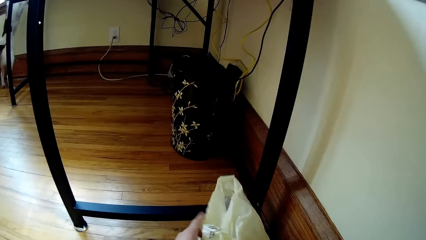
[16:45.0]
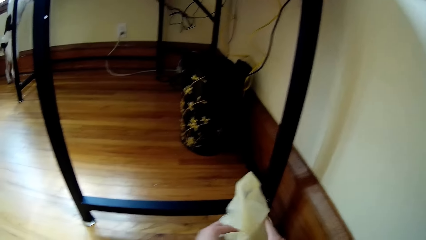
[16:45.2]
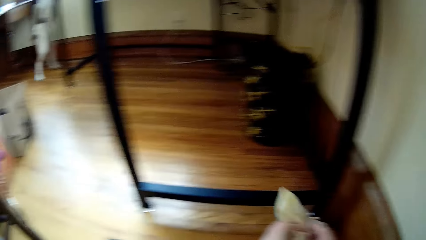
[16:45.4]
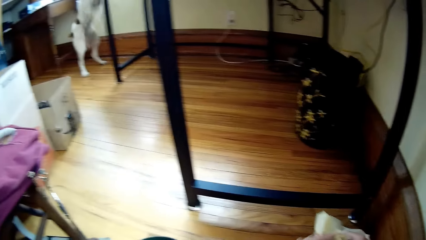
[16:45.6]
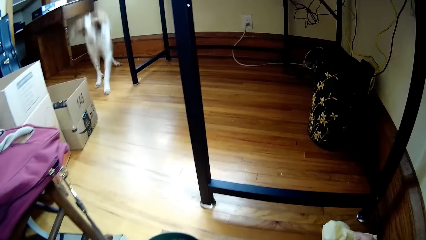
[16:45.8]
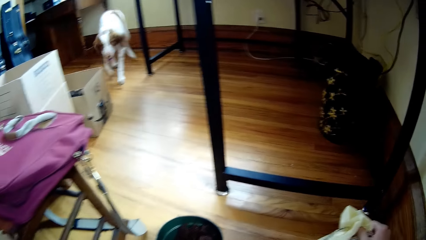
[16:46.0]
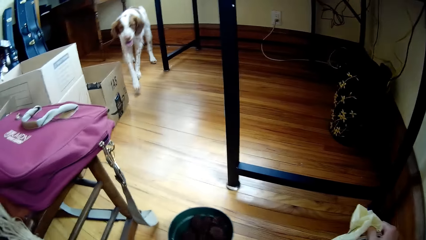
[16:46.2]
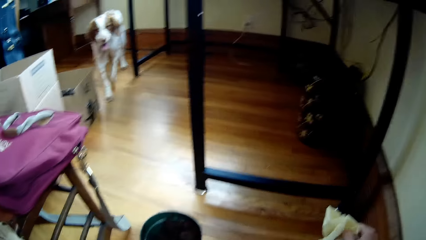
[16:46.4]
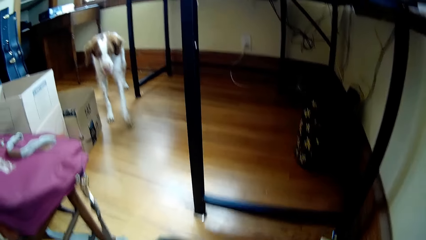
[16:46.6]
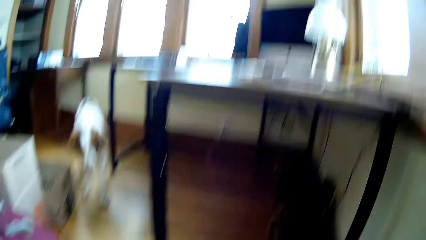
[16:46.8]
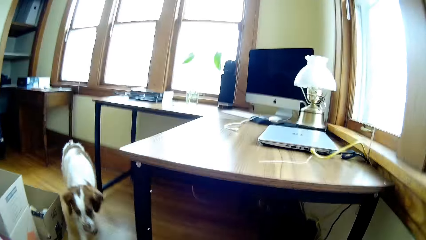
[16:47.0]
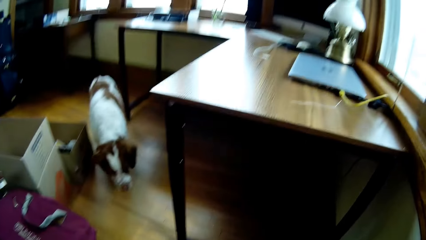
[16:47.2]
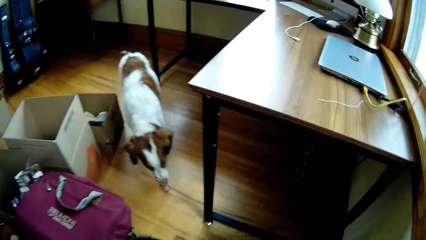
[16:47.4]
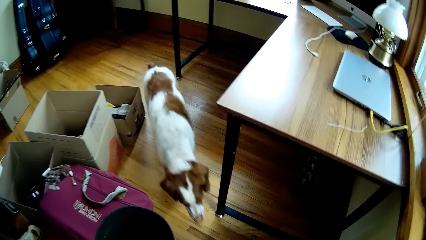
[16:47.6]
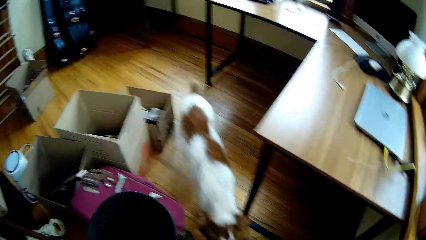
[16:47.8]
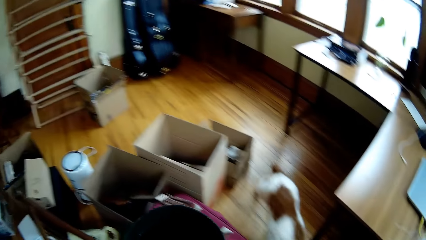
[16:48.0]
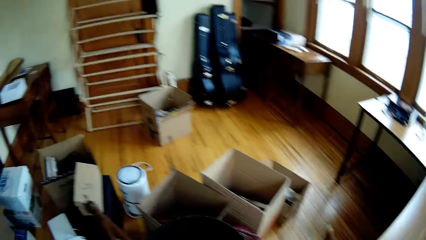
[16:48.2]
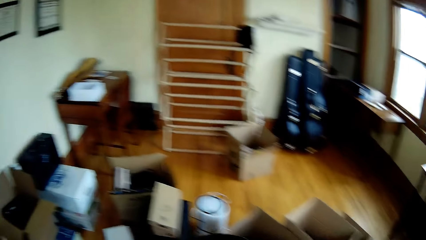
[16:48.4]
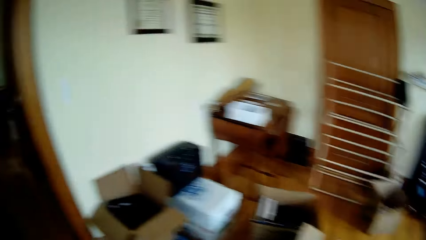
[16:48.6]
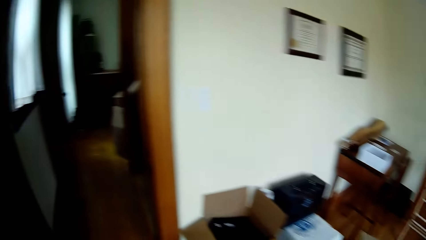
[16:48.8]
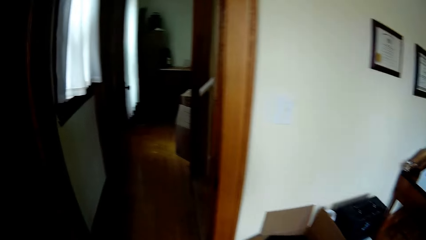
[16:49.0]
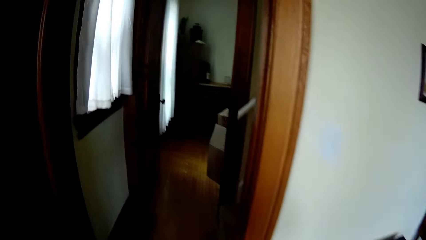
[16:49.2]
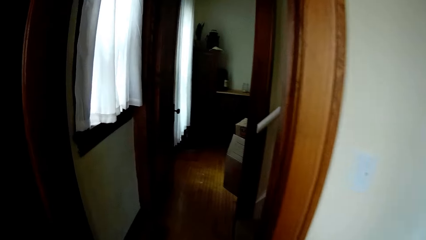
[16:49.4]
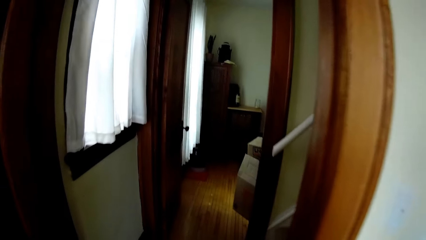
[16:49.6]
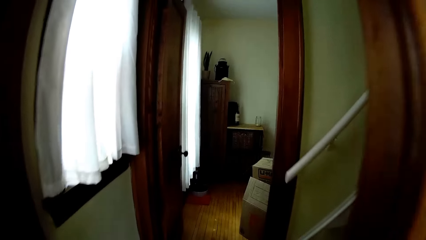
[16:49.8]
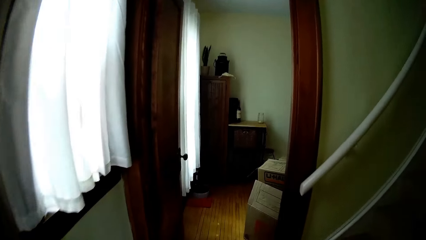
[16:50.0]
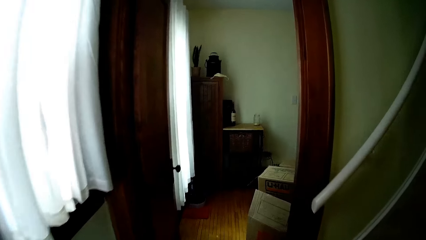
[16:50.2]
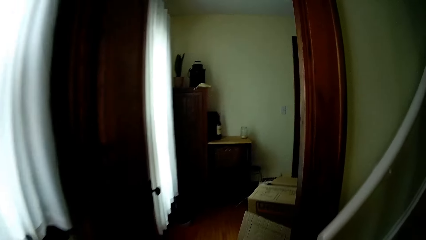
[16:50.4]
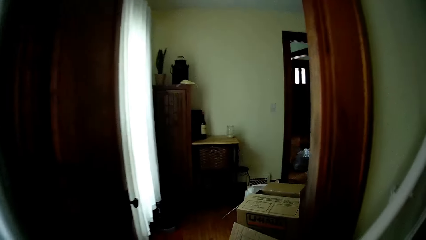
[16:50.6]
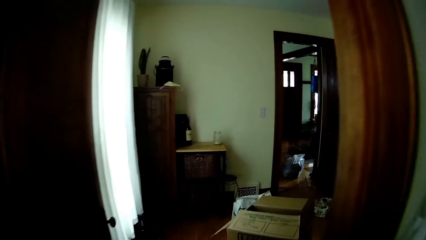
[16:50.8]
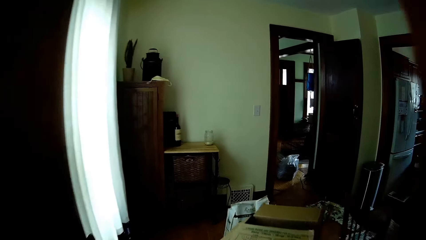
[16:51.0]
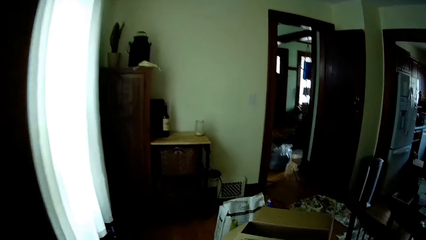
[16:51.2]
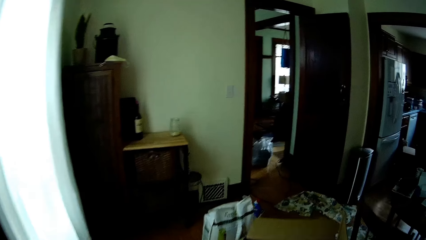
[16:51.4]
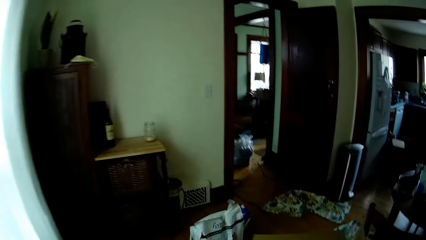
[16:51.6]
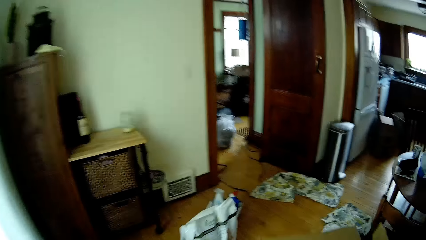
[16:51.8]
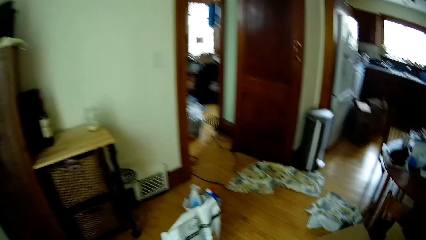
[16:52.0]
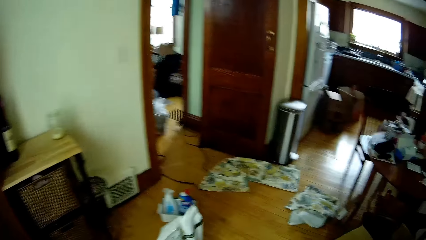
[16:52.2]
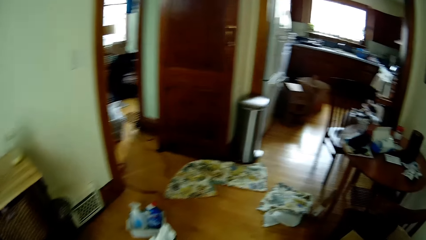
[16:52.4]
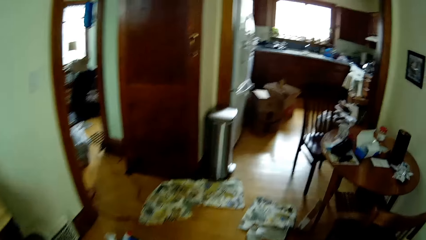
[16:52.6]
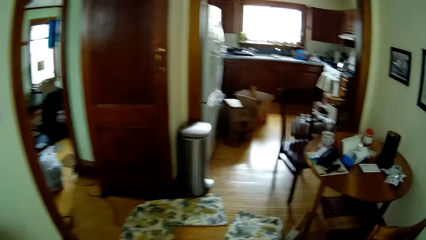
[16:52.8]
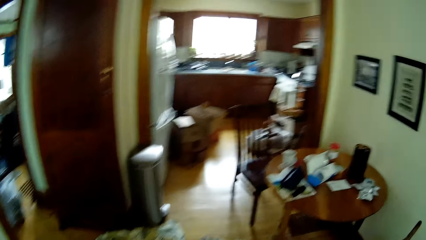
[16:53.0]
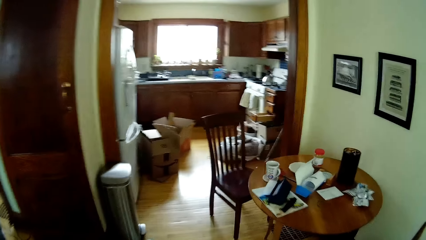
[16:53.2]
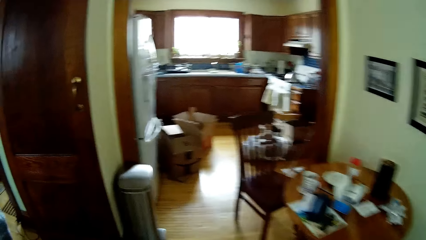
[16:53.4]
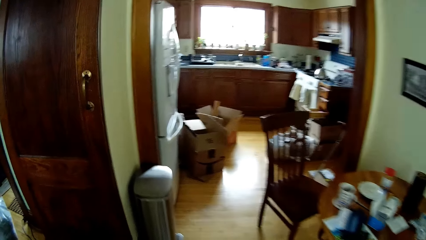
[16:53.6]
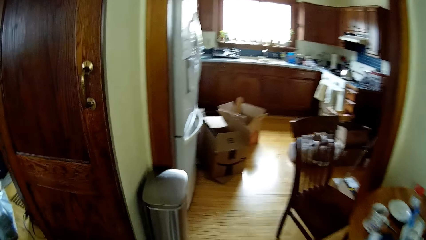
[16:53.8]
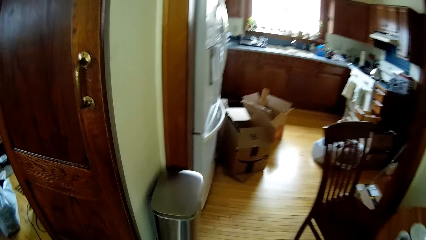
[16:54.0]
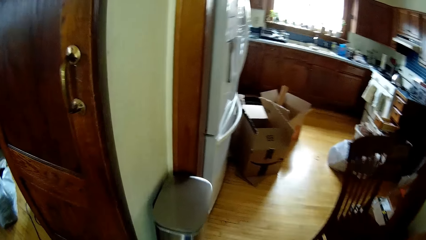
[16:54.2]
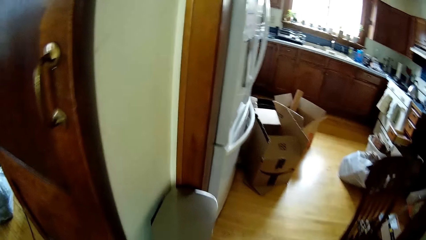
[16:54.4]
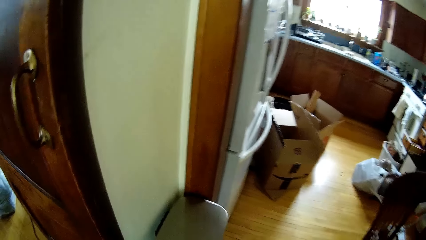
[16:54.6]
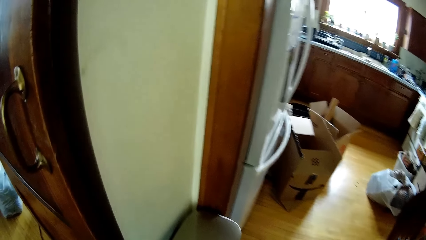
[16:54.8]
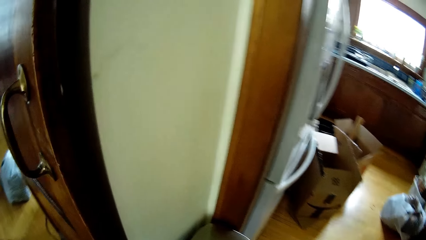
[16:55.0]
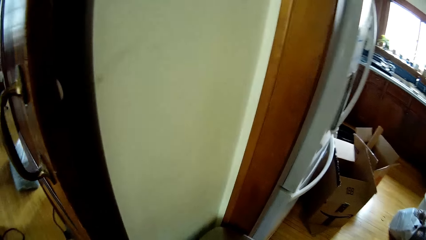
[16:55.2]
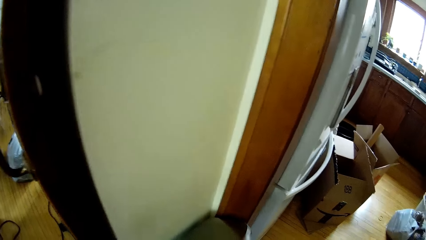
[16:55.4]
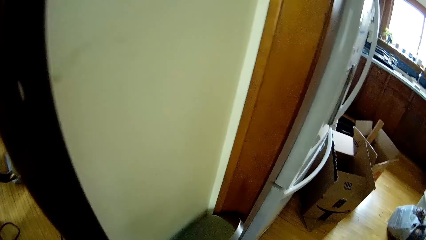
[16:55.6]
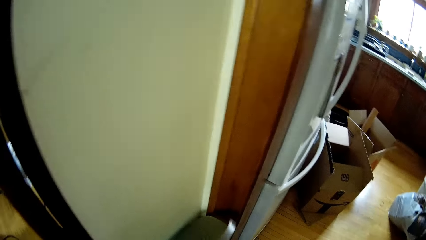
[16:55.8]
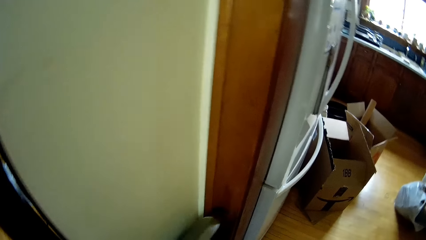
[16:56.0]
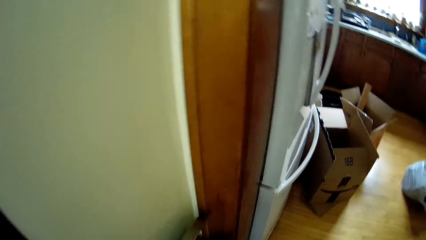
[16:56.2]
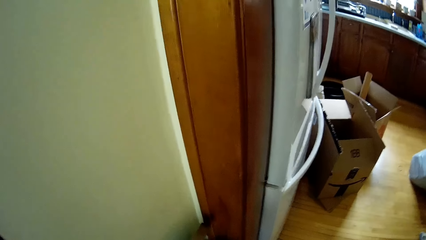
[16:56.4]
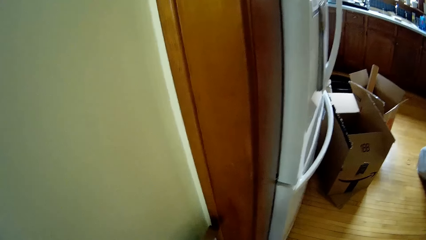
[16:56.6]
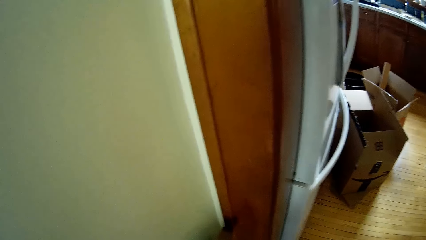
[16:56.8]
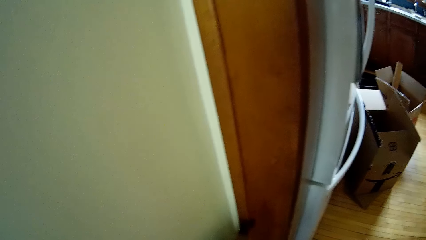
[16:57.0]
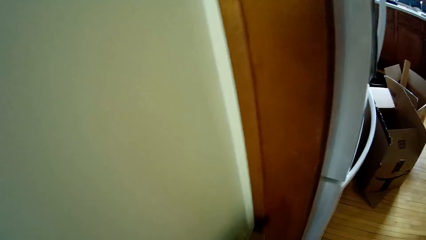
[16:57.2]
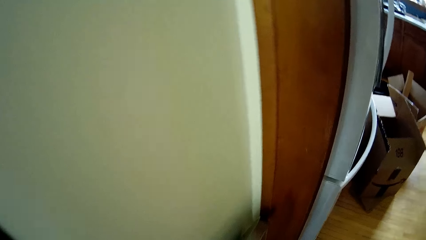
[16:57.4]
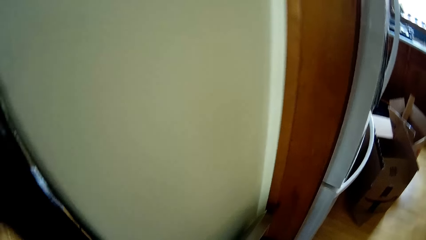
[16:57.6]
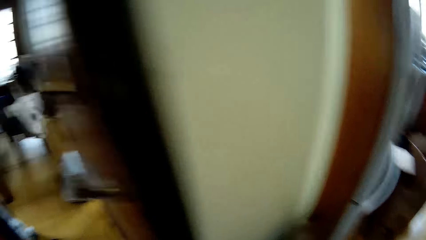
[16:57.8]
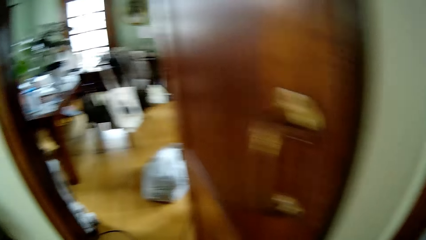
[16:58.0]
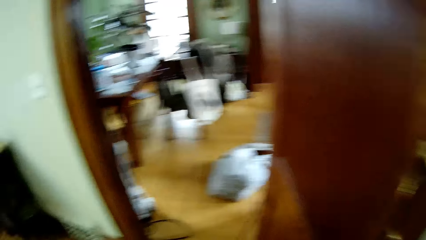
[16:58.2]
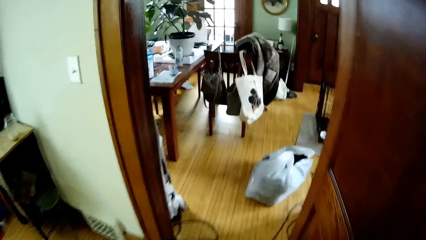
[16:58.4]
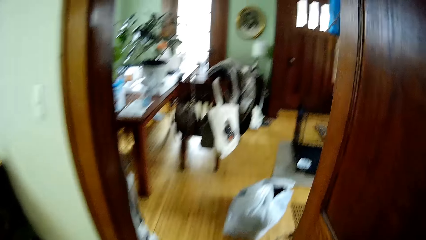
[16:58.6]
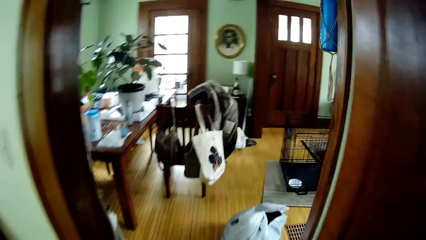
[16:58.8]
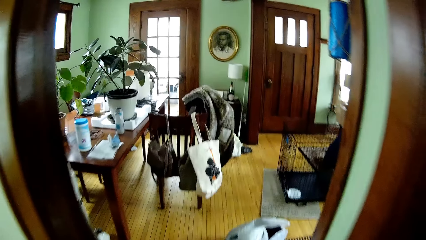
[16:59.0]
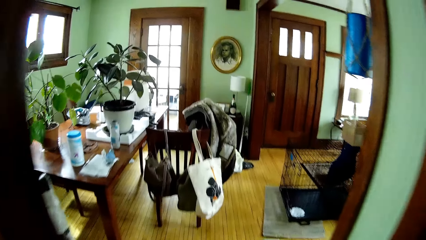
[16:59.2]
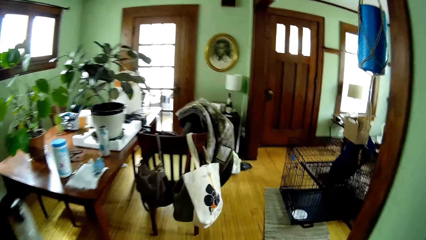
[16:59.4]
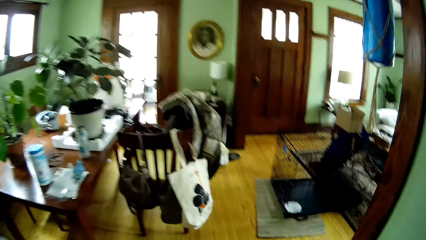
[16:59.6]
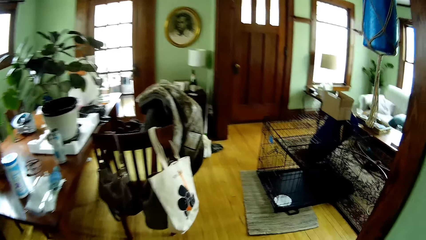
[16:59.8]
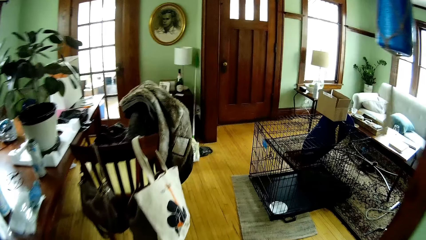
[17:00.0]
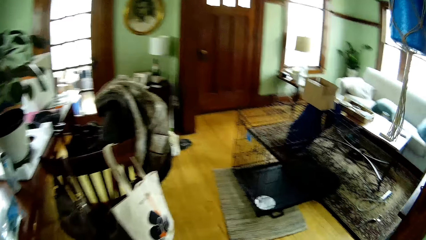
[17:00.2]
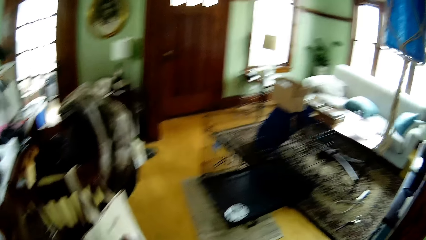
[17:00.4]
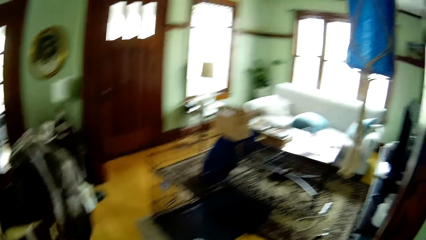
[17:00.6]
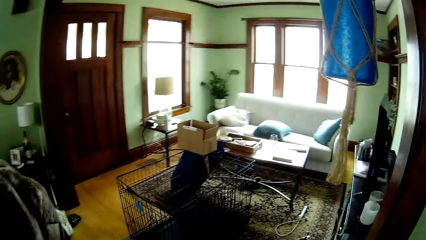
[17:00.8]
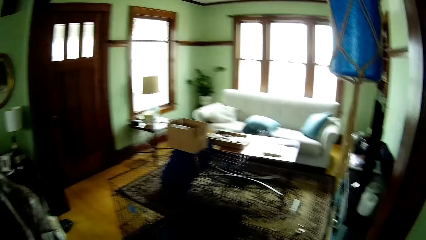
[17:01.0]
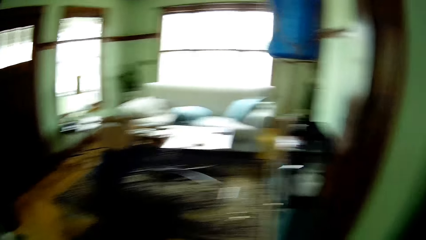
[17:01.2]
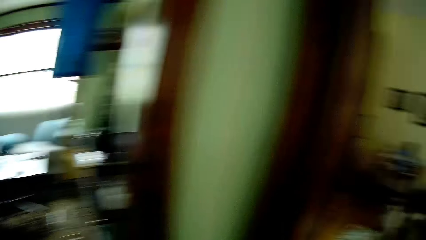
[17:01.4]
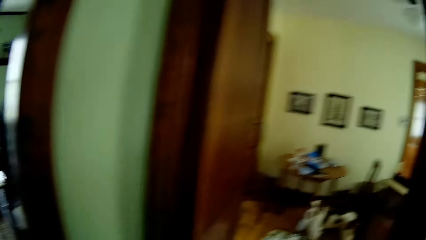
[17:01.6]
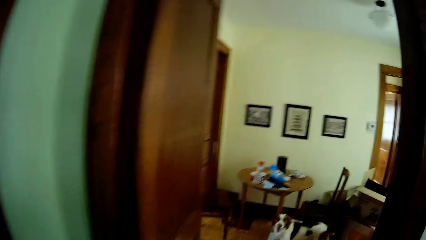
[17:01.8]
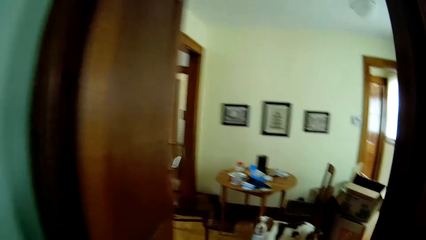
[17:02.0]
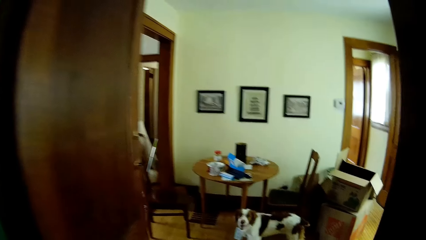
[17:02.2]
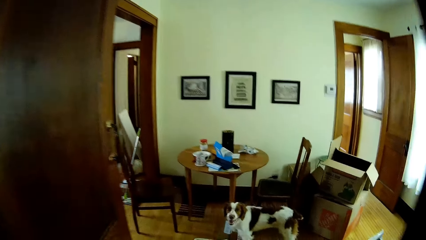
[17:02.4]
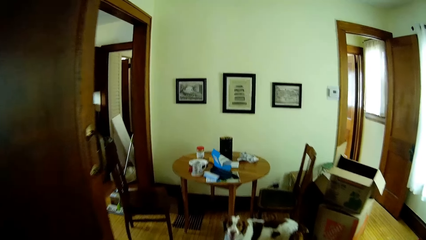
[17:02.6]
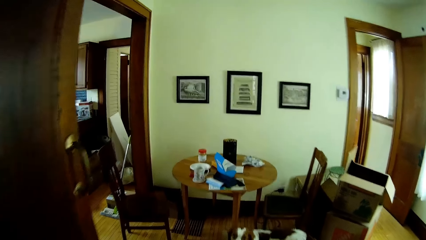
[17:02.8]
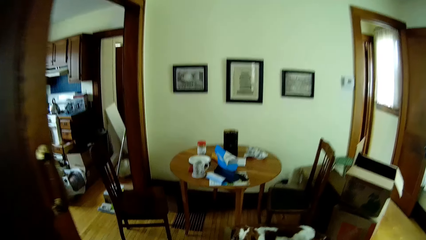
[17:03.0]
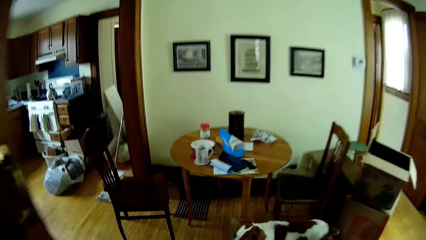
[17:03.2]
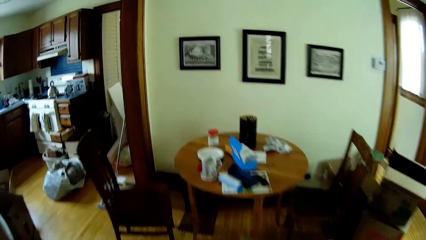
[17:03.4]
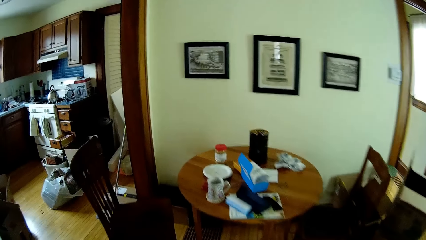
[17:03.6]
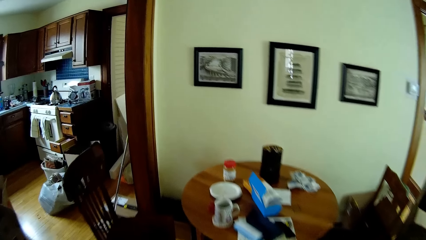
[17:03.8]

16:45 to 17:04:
The camera wearer carries the nylon bag or paper bag on the floor with her right hand. She holds the paper bag. She picks up the bucket, picks up the paper bag. She carries the bucket with her left hand. She walks in the house. She opens a bin or bucket with her left hand. She throws trash in the dustbin. She walks in the house.
